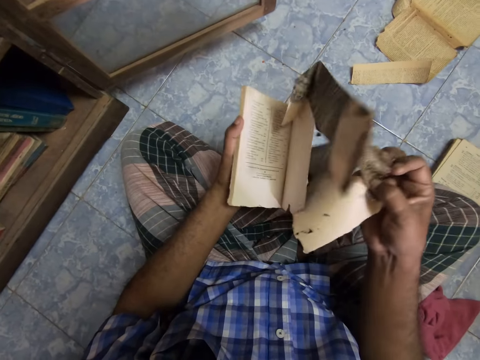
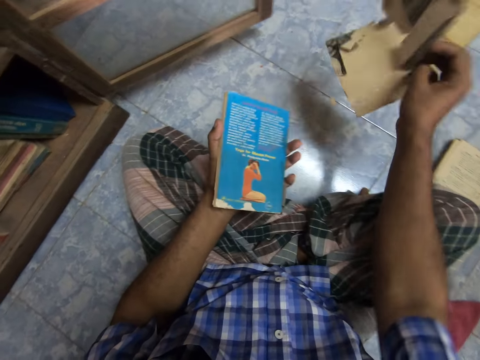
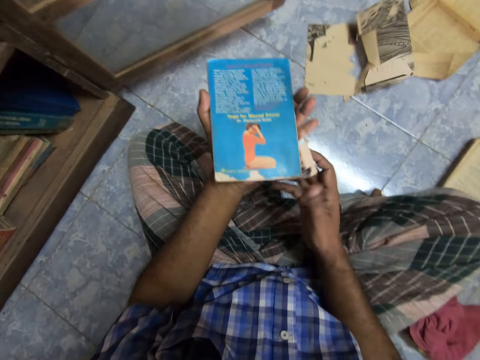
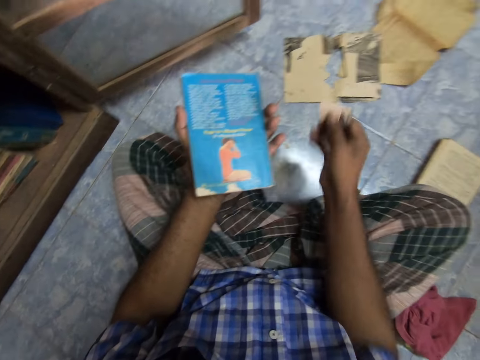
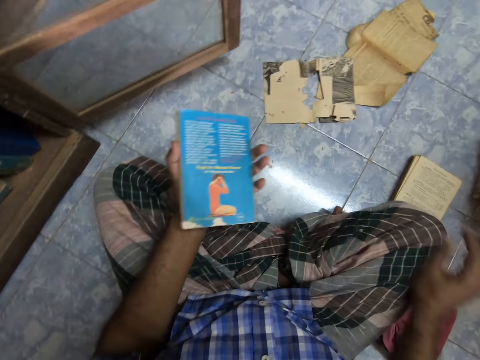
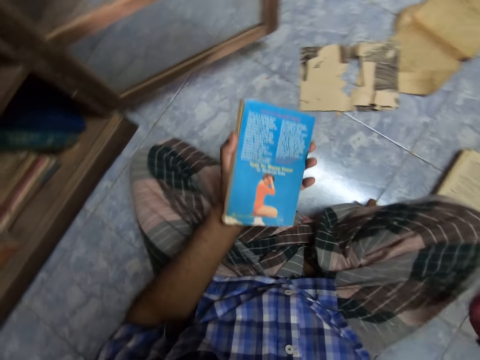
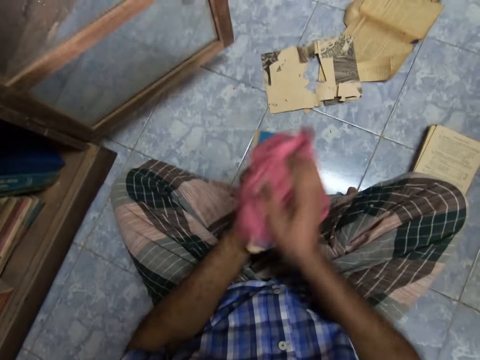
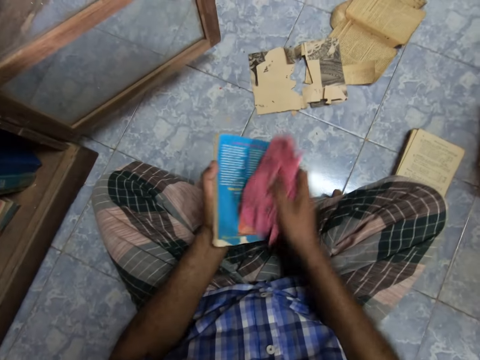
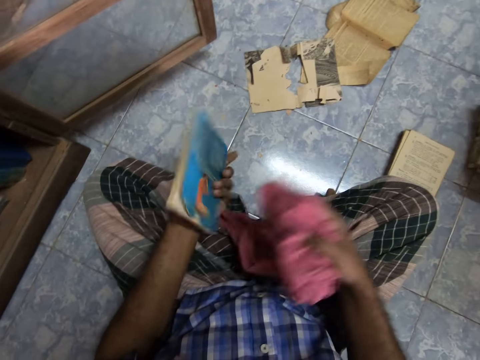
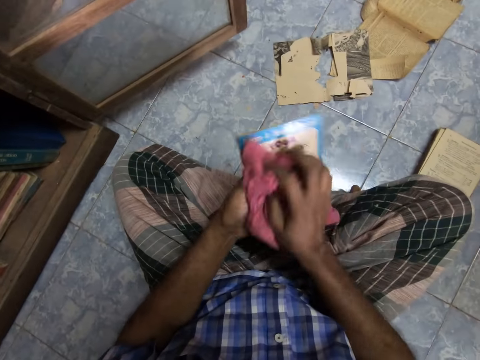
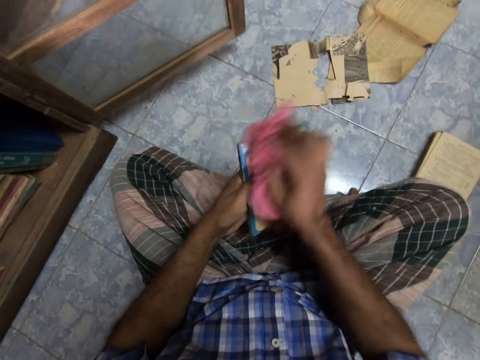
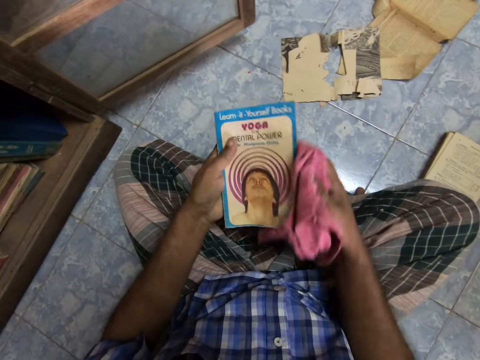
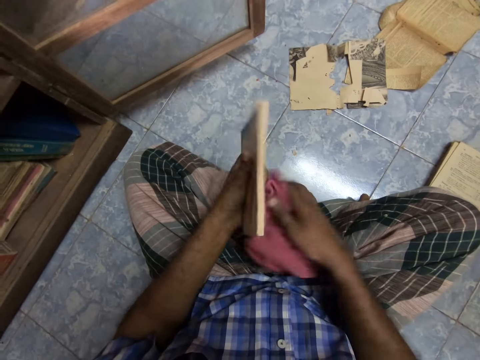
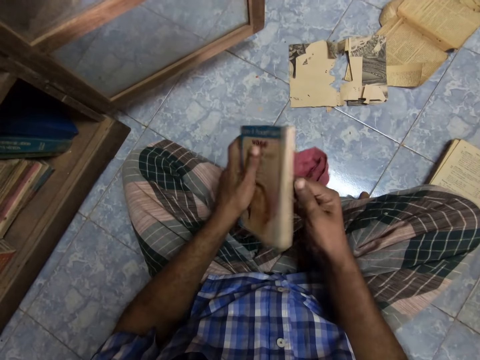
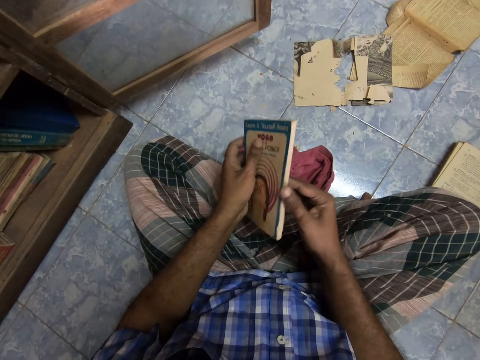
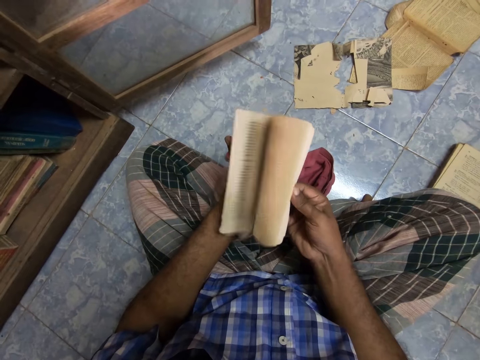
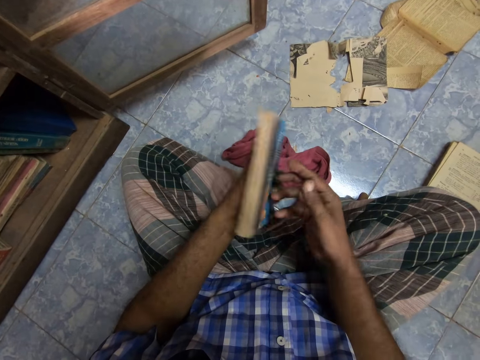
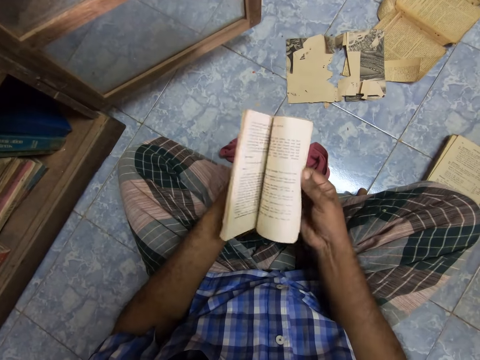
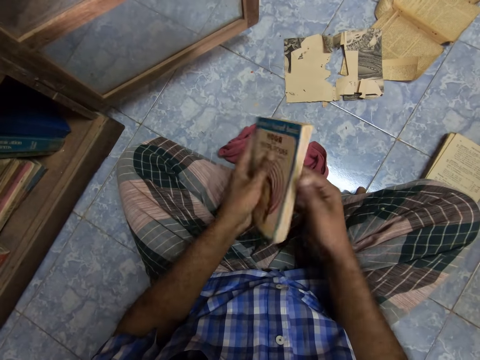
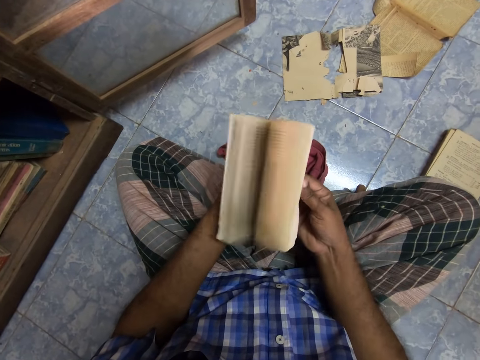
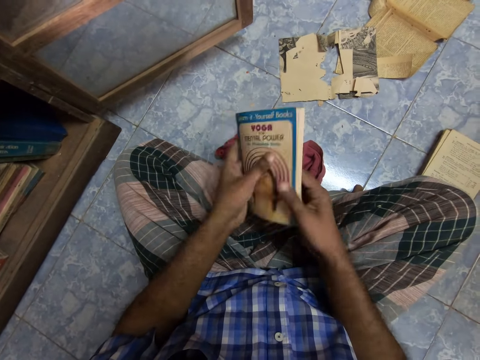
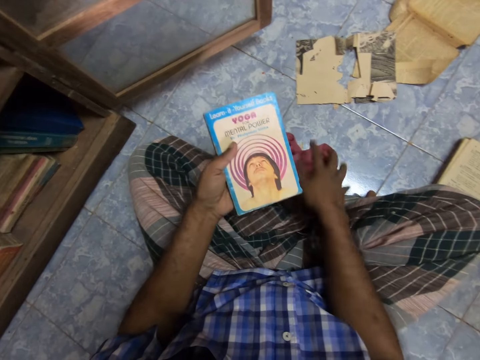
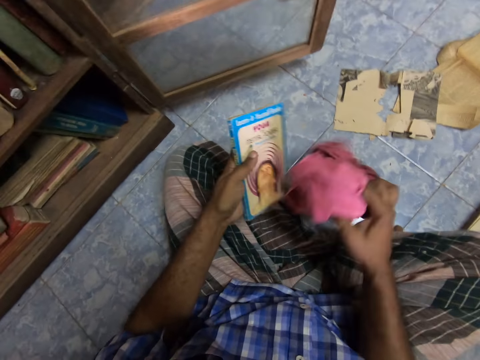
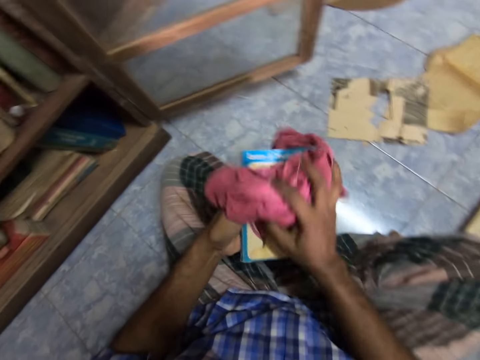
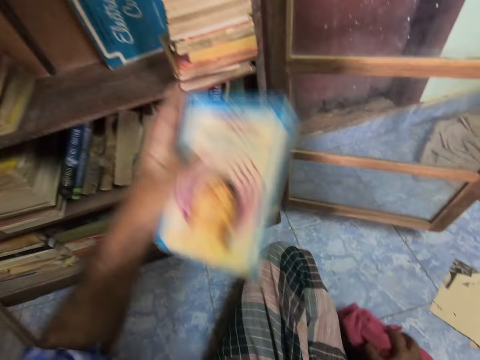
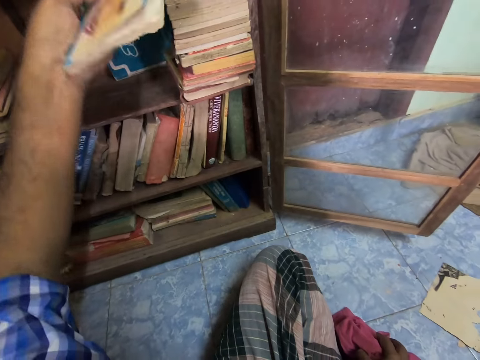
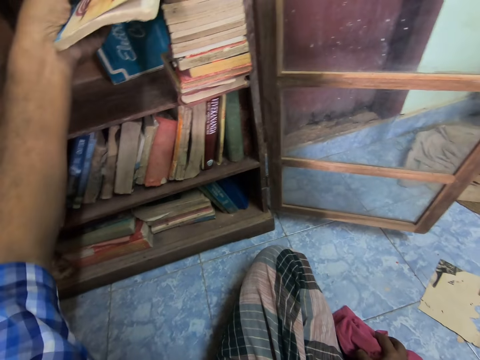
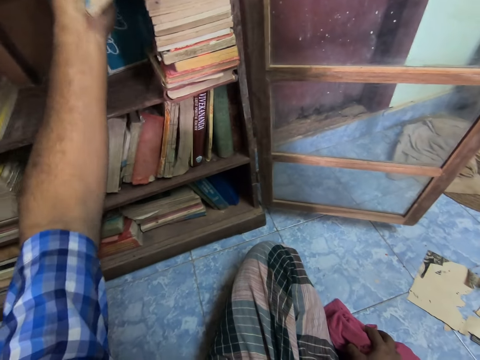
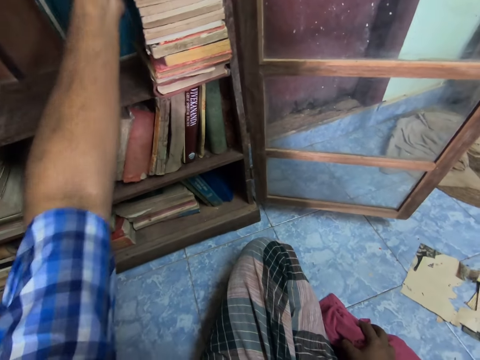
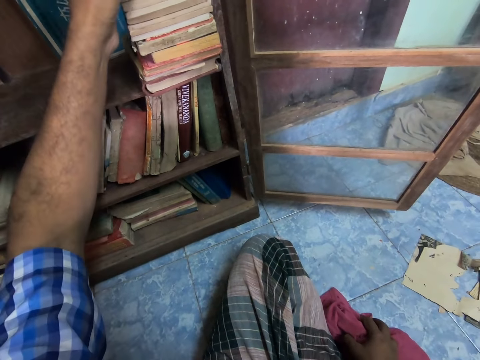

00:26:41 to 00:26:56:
The camera wearer puts a book cover on the floor. They remove the book cover. They put the book cover on the floor. They pick up a rag cloth from the floor. They wipe a book with the rag cloth. They wipe it again. They drop the rag cloth. They flip pages of the book. They open the book. They drop the book on the floor. They flip pages of the book again. They pick up the rag cloth from the floor. They wipe the book with the rag cloth. They arrange the book in the cabinet.

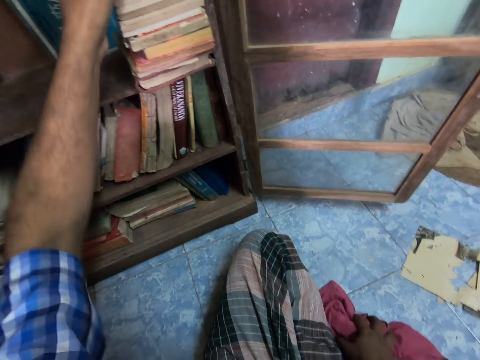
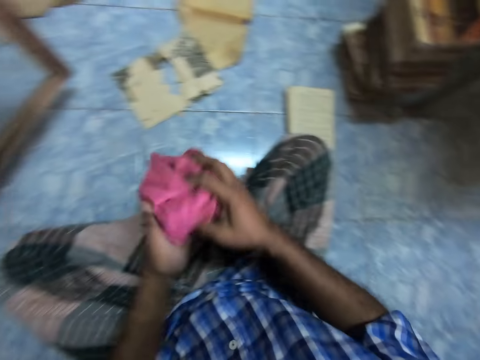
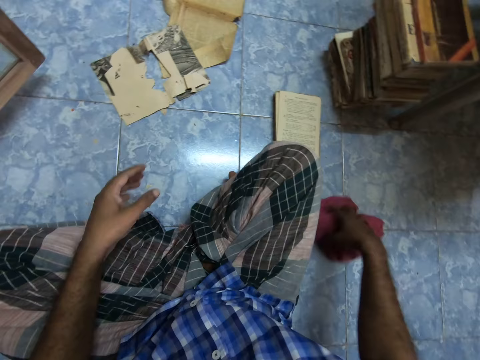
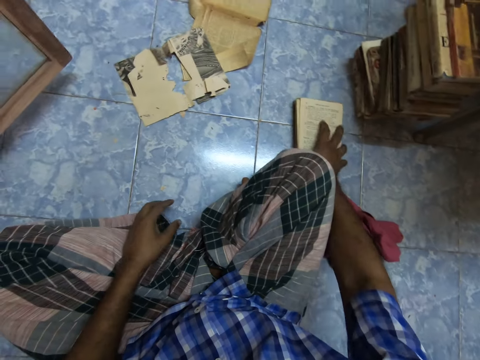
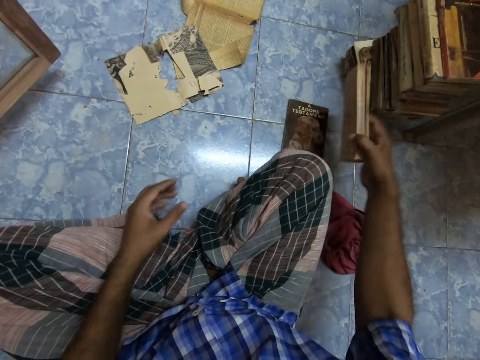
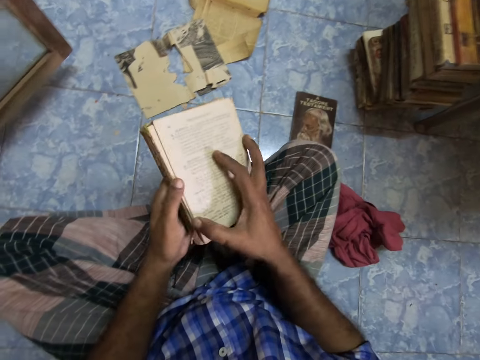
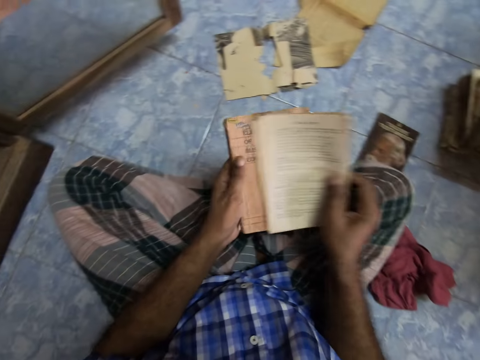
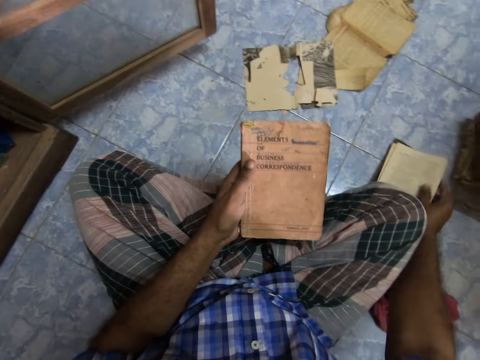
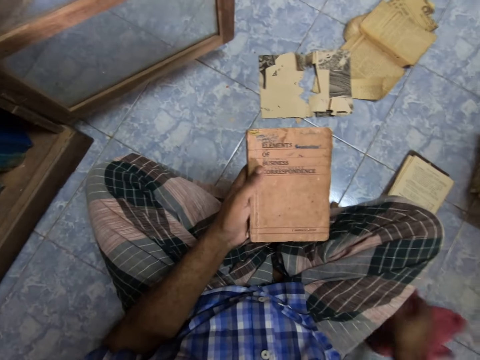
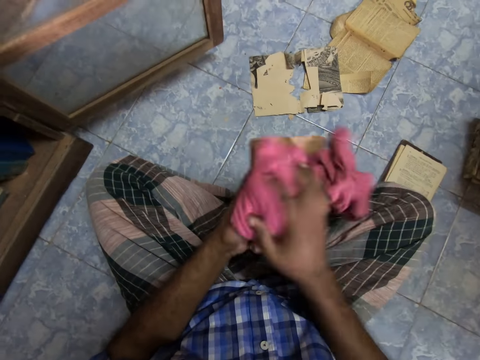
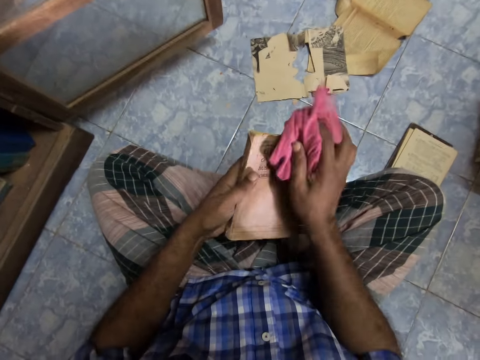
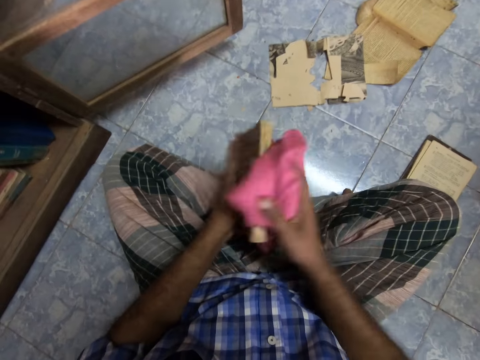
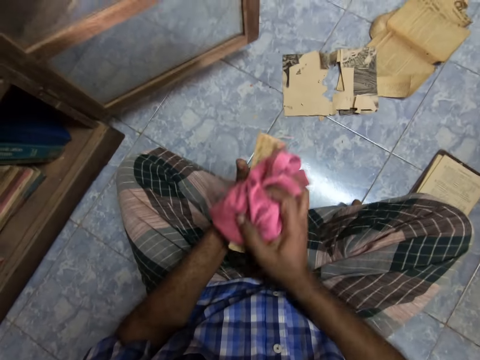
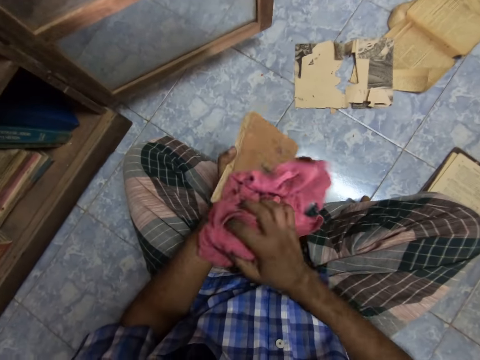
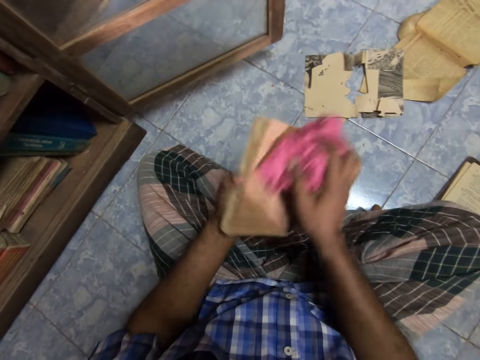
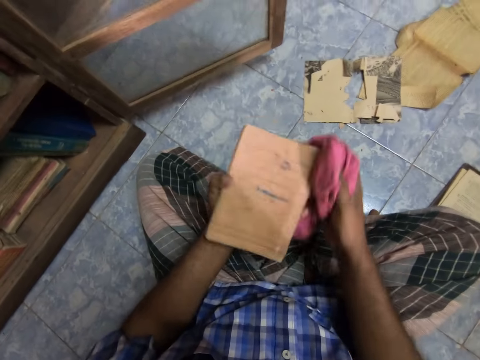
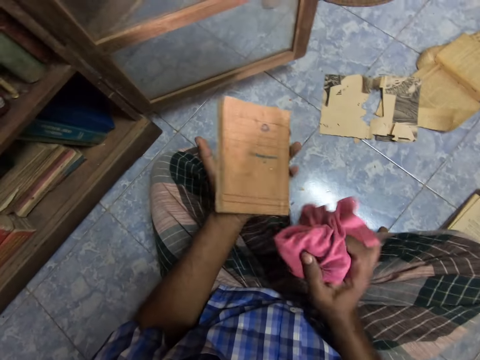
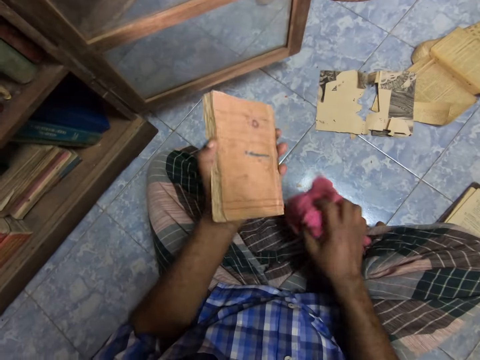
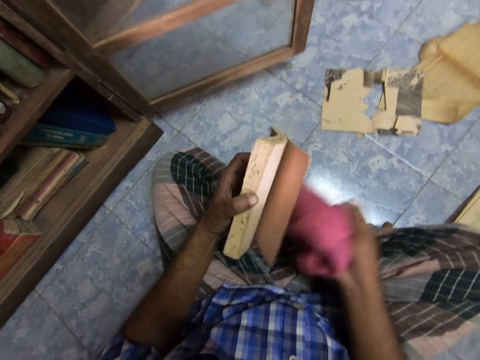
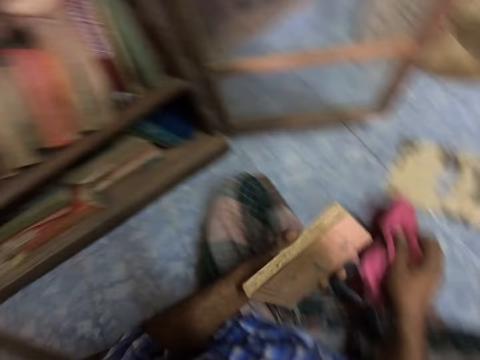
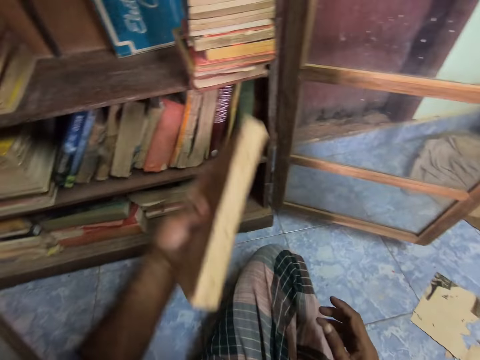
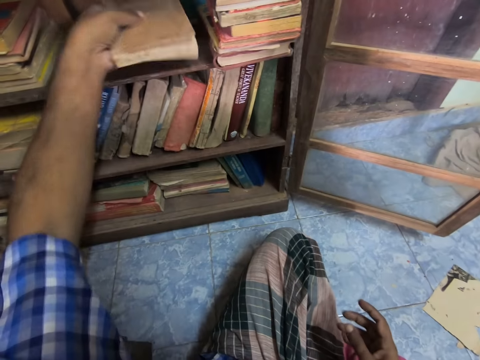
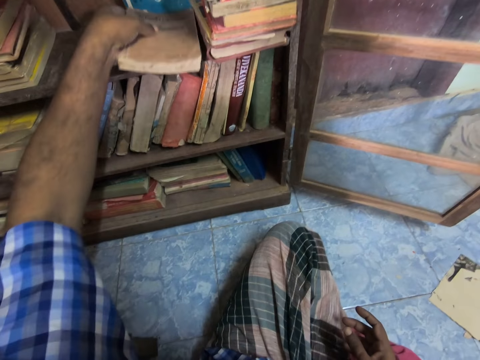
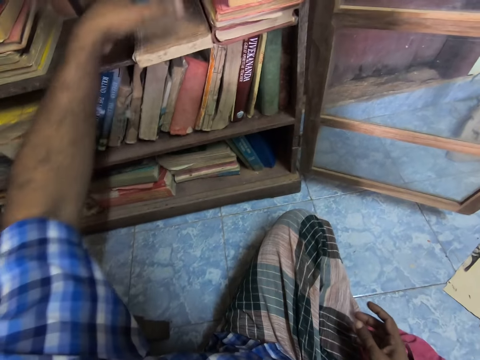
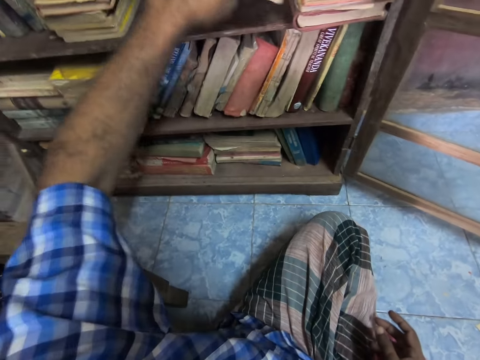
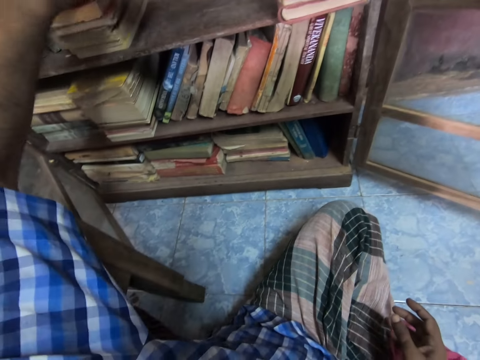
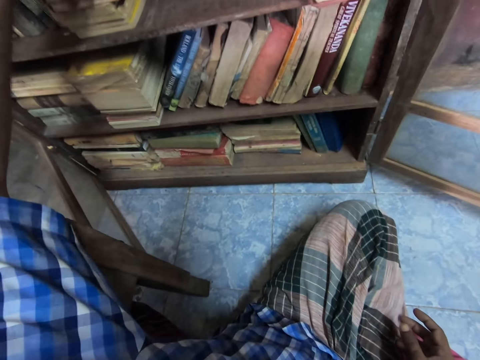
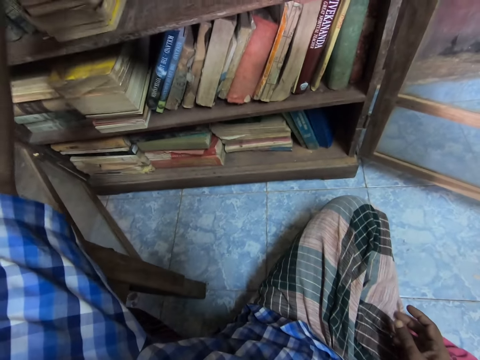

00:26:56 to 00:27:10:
The camera wearer puts a rug cloth on the floor. They pick up books. They put a book on the floor. They pick up the rug cloth from the floor. They wipe the book with the rug cloth repeatedly. They drop the rug cloth on the floor. They arrange the book in the cabinet and put the book on a shelf. They arrange the book in the cabinet again.
